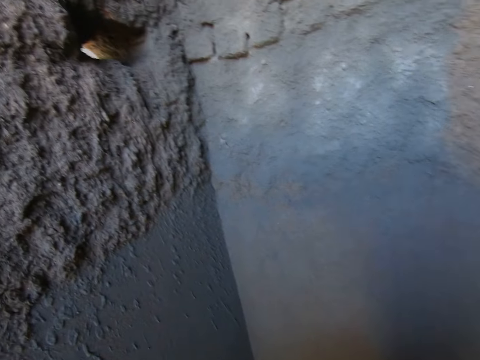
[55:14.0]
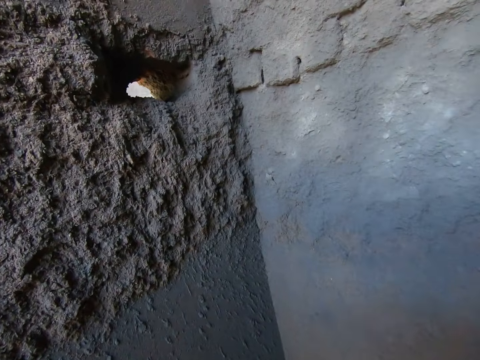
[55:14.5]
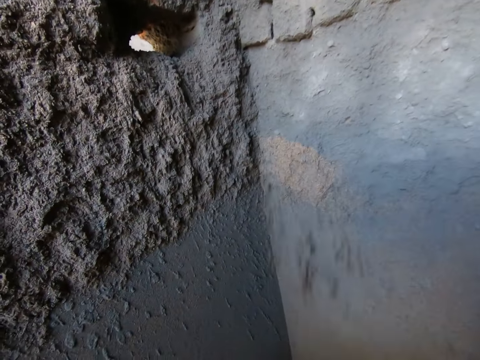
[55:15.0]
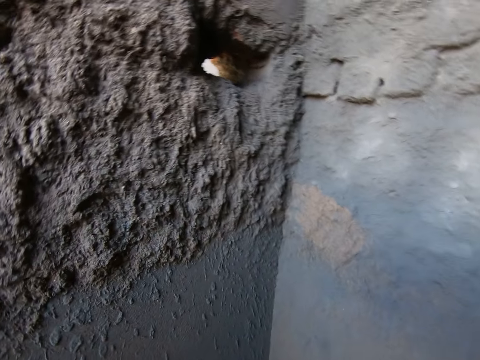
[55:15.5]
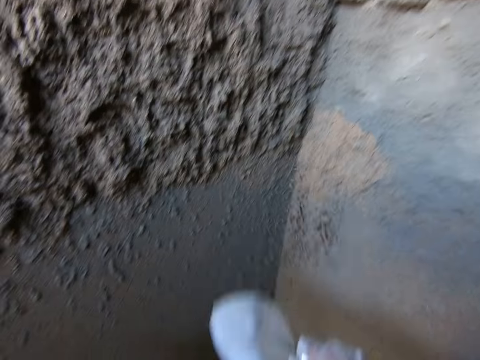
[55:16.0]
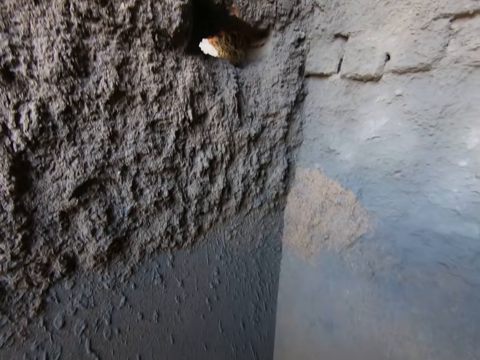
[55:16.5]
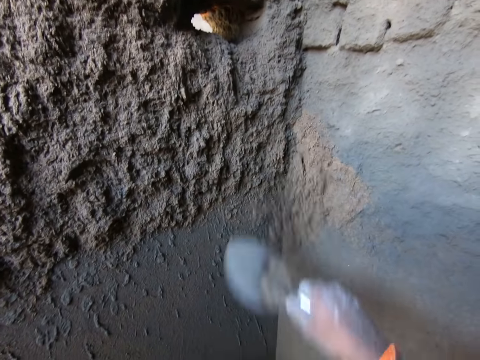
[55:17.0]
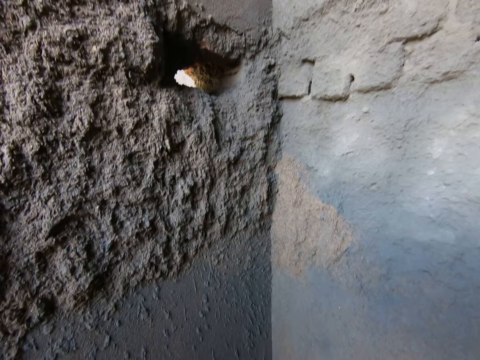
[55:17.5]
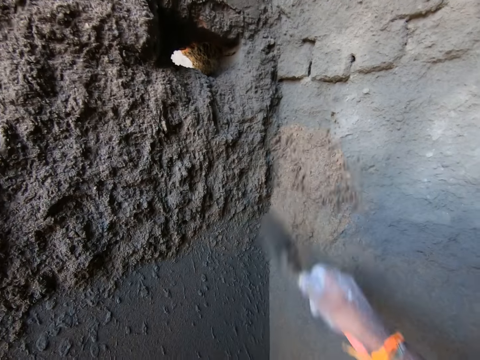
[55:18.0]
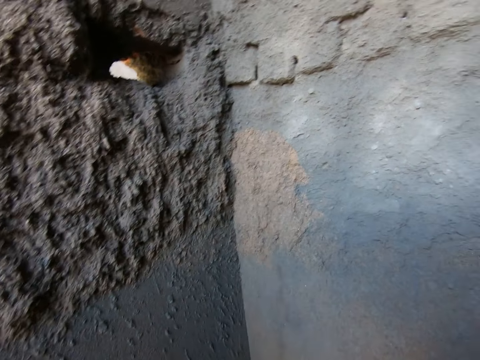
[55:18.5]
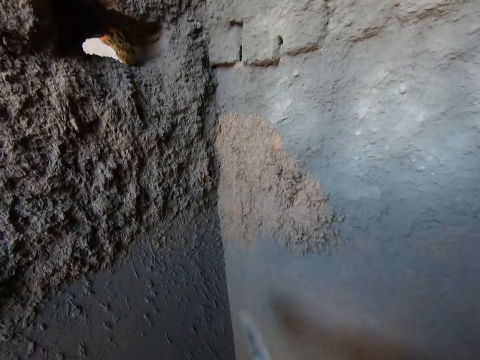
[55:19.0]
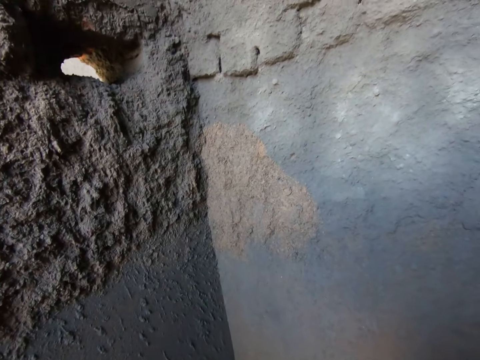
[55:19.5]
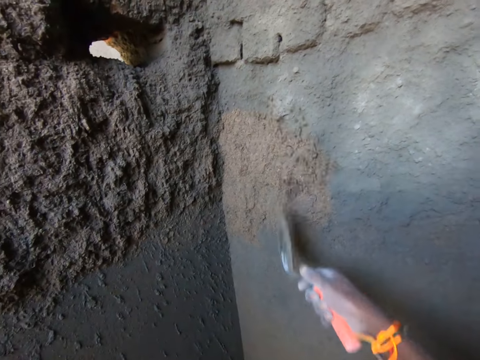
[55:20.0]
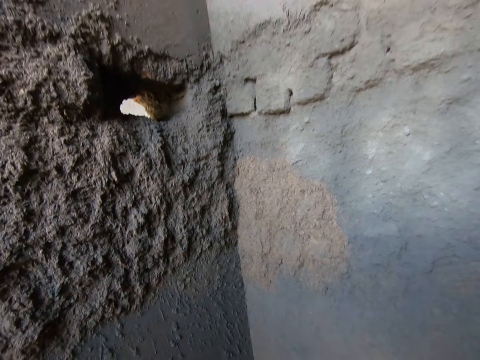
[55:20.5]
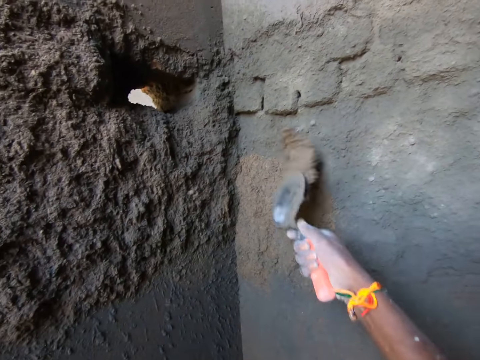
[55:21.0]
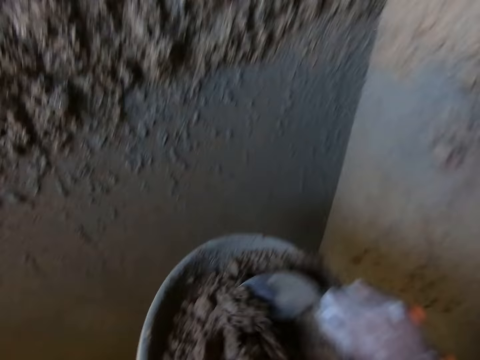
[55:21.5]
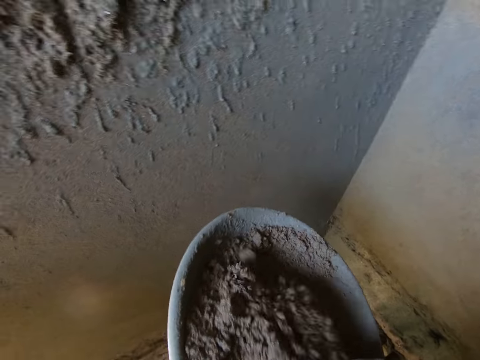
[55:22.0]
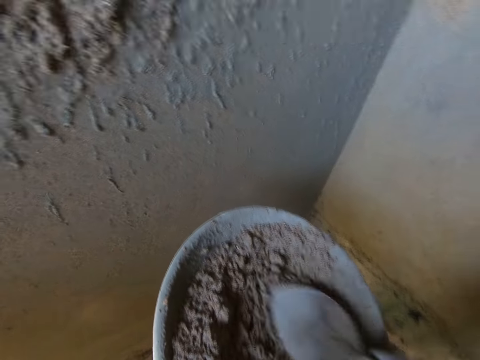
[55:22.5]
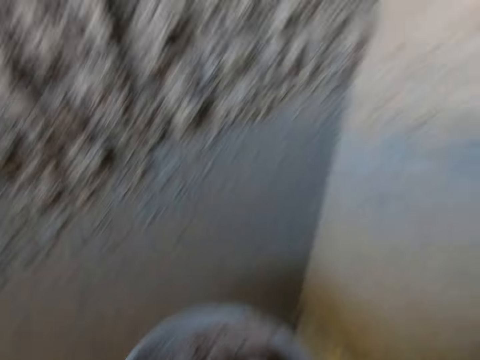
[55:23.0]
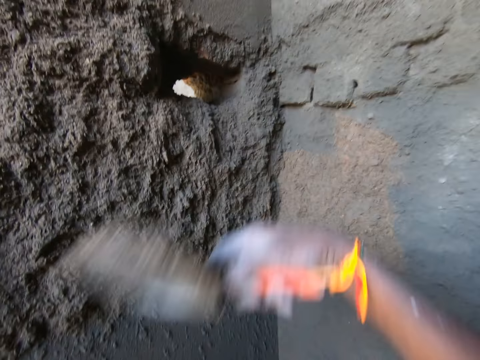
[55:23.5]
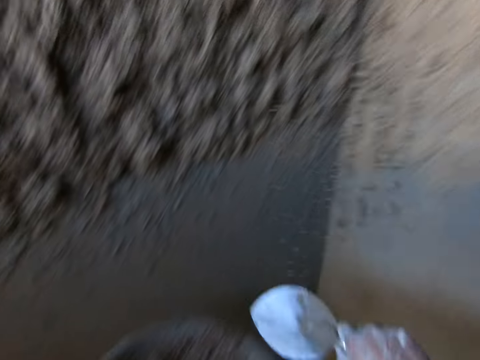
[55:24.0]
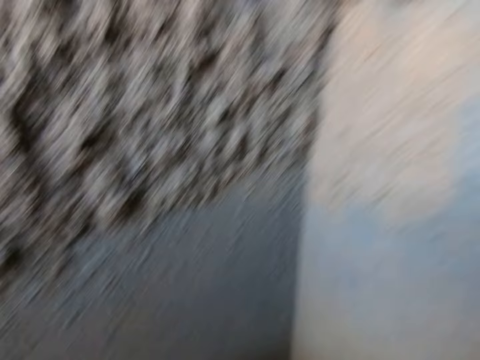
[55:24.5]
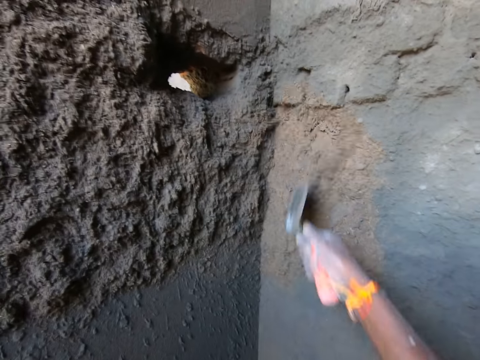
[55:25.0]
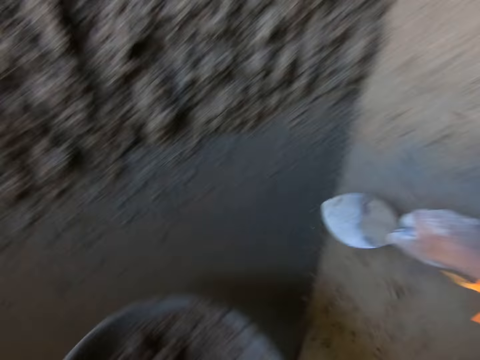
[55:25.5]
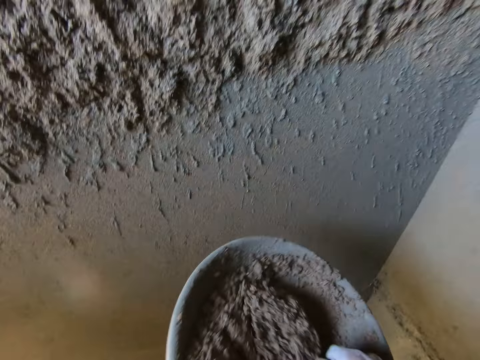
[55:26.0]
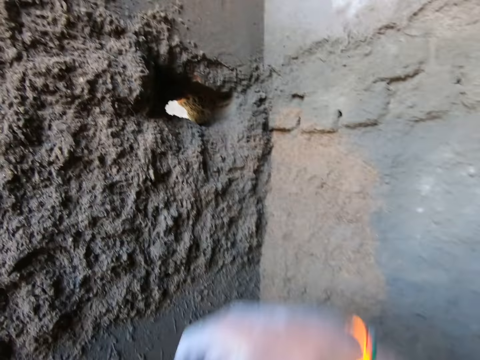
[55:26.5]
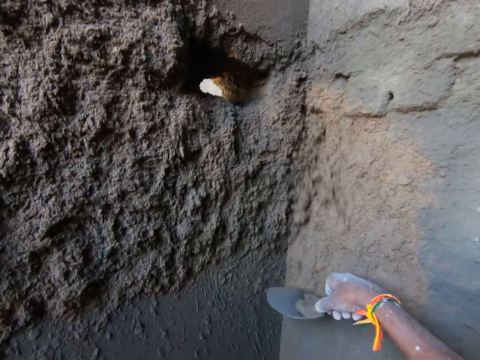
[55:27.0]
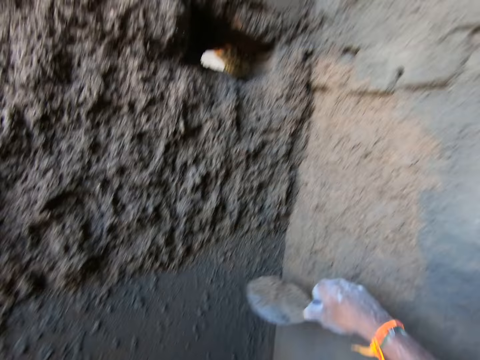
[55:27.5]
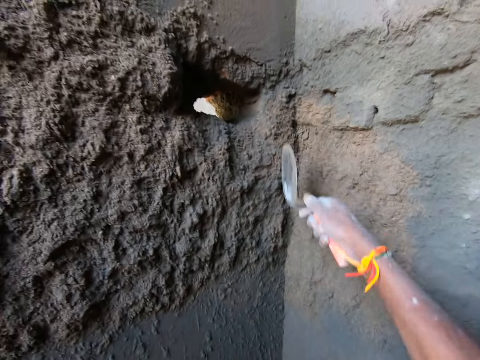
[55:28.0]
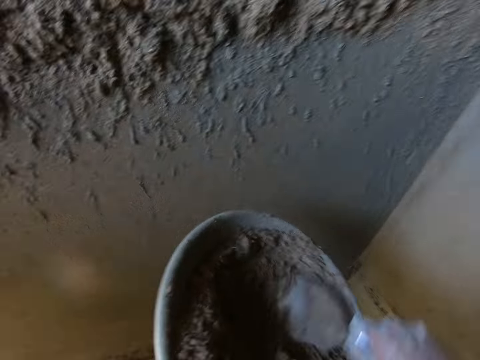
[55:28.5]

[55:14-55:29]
The camera wearer pours the sand on the wall with the trowel in his right hand. He packs the sand from the head pan with the trowel in his right hand. He pours the sand on the wall with the trowel in his right hand. He packs the sand from the head pan with the trowel in his right hand. He pours the sand on the wall with the trowel in his right hand. He packs the sand from the head pan with the trowel in his right hand. He pours the sand on the wall with the trowel in his right hand. He packs the sand from the head pan with the trowel in his right hand. He pours the sand on the wall with the trowel in his right hand. He packs the sand from the head pan with the trowel in his right hand. He pours the sand on the wall with the trowel in his right hand. He packs the sand from the head pan with the trowel in his right hand. He pours the sand on the wall with the trowel in his right hand. He mixes the sand in the head pan on the bamboo scaffolding with the trowel in his right hand. He looks at the head pan. He packs the sand from the head pan with the trowel in his right hand. He looks at the wall. He pours the sand on the wall with the trowel in his right hand. He packs the sand from the head pan with the trowel in his right hand. He looks at the head pan. He pours the sand on the wall with the trowel in his right hand. He looks at the wall. He packs the sand from the head pan with the trowel in his right hand. He looks at the head pan. He pours the sand on the wall with the trowel in his right hand. He looks at the wall. He snatches the sand from the wall with the trowel in his right hand. He pours the sand on the wall with the trowel in his right hand. He packs the sand from the head pan with the trowel in his right hand. He looks at the head pan.

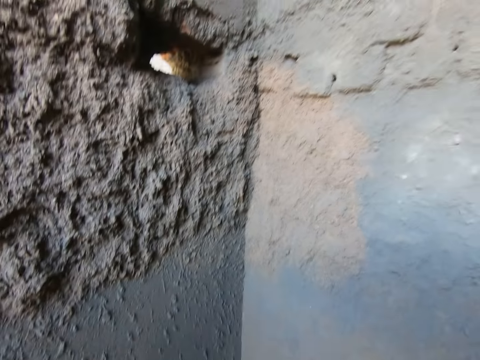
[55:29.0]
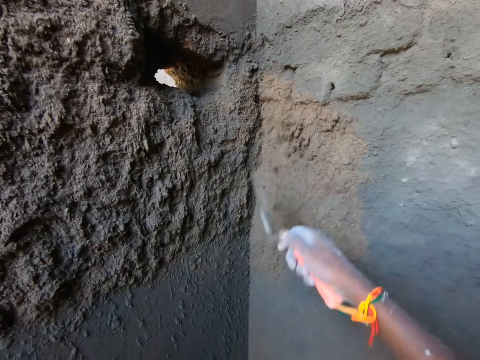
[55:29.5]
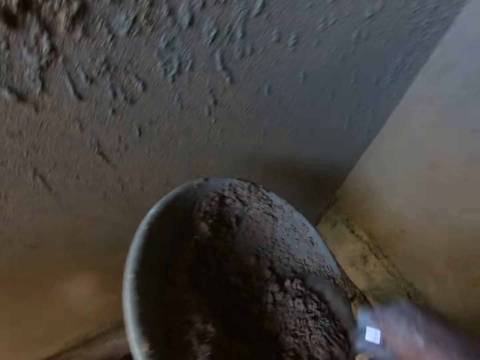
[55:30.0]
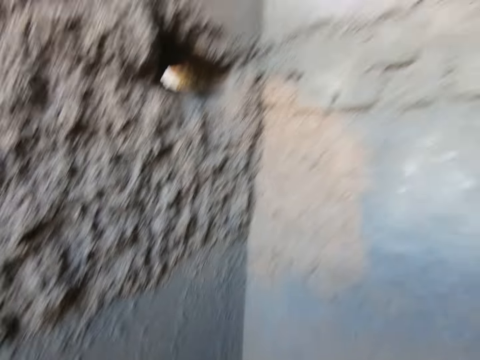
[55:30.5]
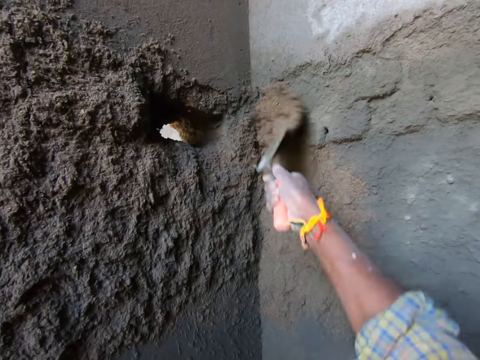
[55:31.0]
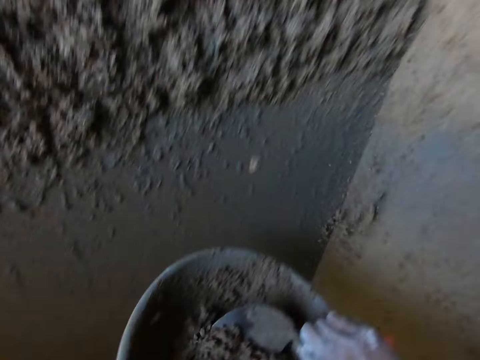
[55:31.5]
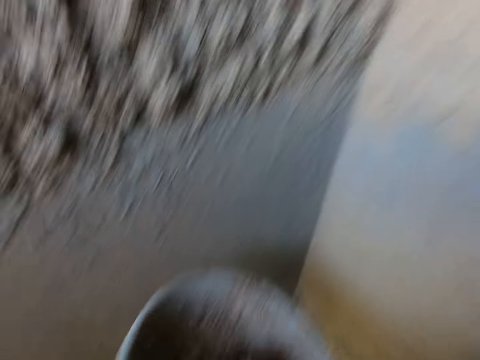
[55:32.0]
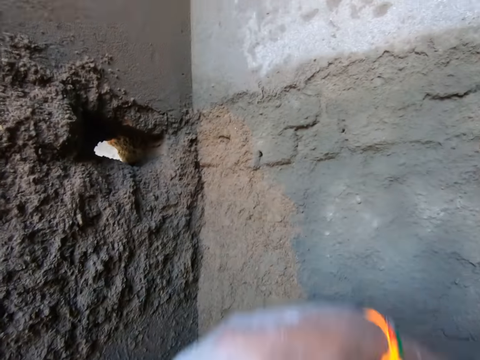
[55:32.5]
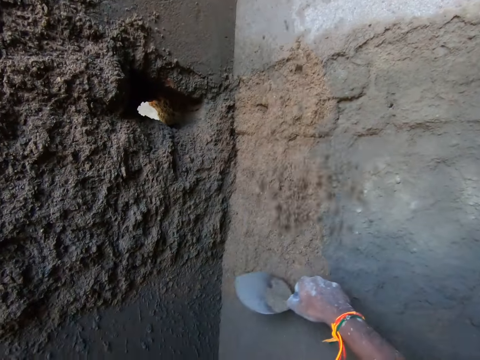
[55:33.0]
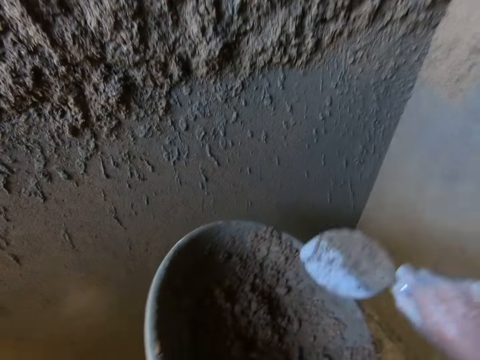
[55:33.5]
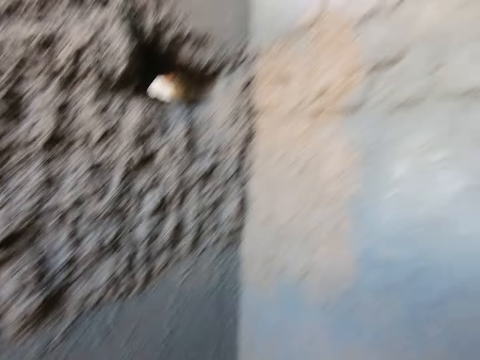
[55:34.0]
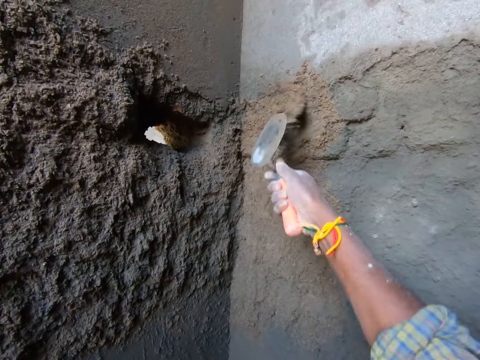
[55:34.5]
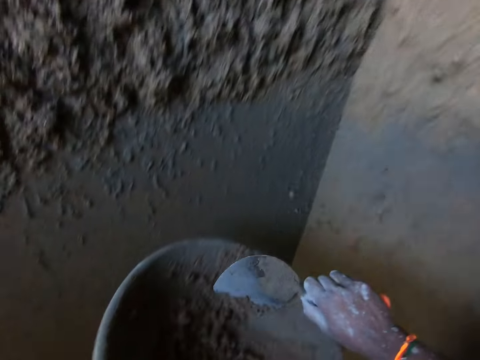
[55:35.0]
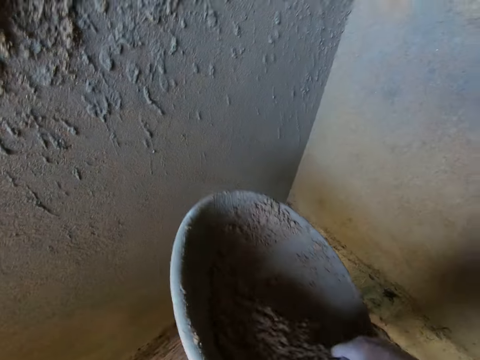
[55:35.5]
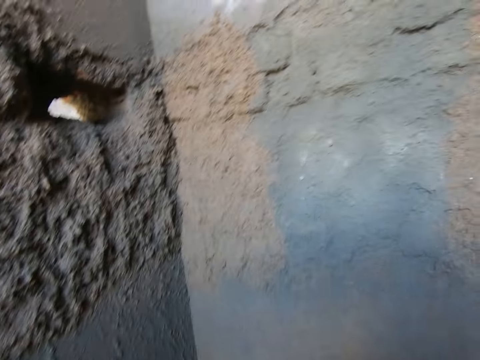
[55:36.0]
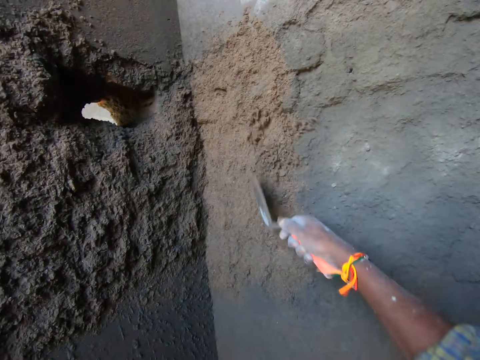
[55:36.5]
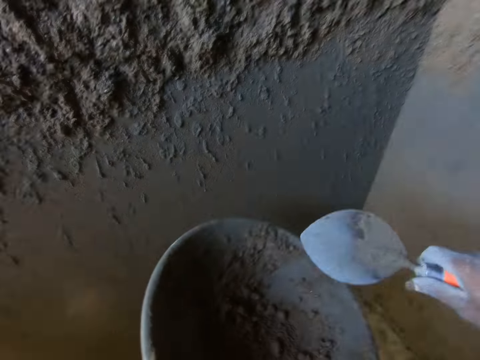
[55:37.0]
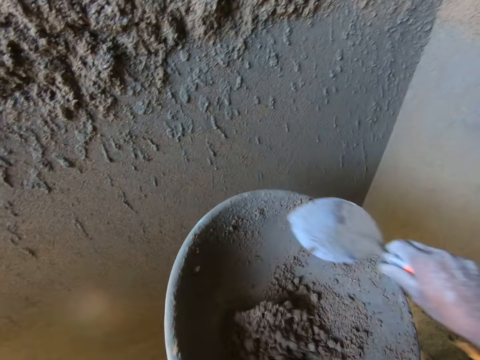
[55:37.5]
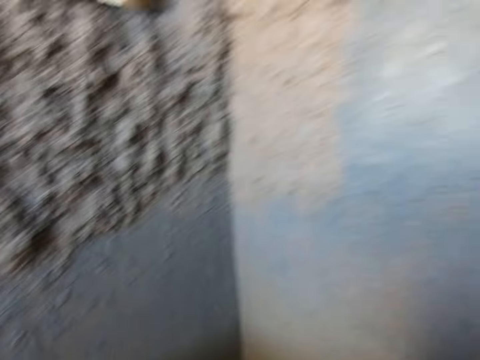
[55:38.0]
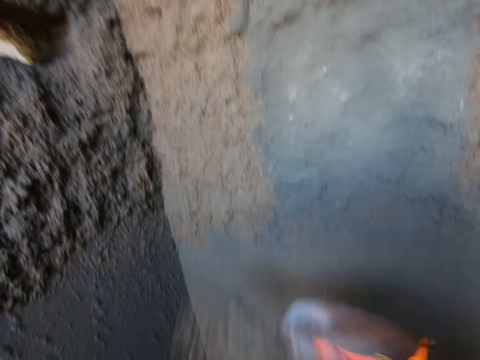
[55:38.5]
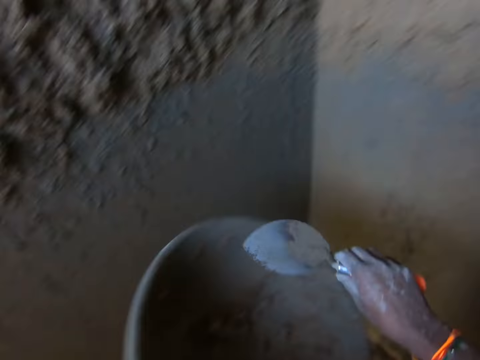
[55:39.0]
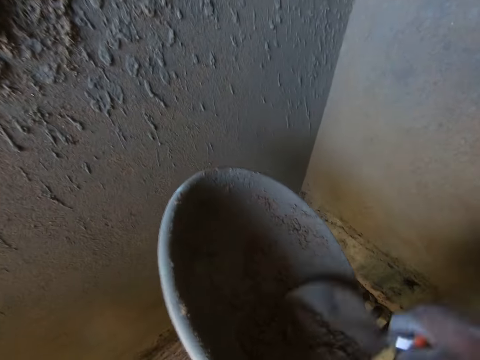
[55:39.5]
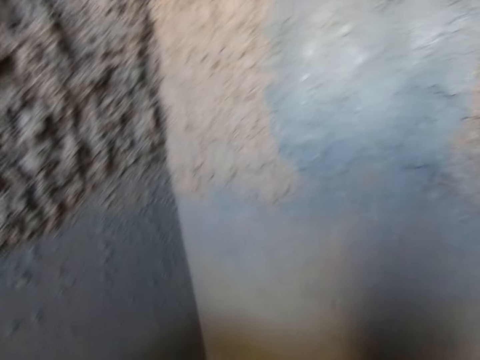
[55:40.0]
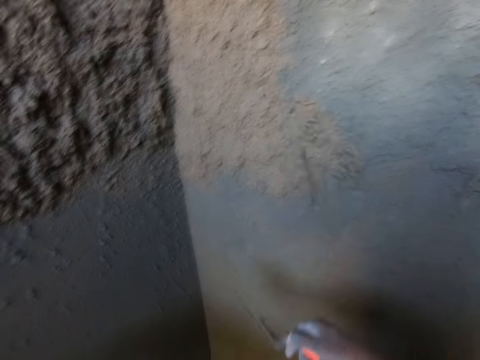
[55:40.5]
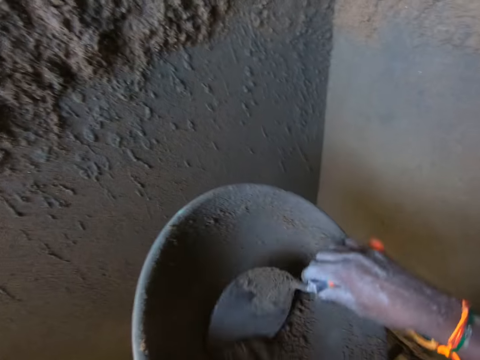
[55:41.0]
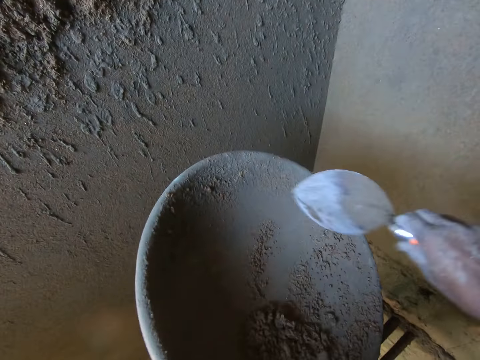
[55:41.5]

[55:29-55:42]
The camera wearer looks at the wall. He pours the sand on the wall with the trowel in his right hand. He packs the sand from the head pan with the trowel in his right hand. He looks at the head pan. He pours the sand on the wall with the trowel in his right hand. He looks at the wall. He packs the sand from the head pan with the trowel in his right hand. He looks at the head pan and looks at the wall. He pours the sand on the wall with the trowel in his right hand. He snatches the sand from the wall with the trowel in his right hand. He pours the sand in the head pan with the trowel in his right hand. He packs the sand from the head pan with the trowel in his right hand. He looks at the head pan. He pours the sand on the wall with the trowel in his right hand. He packs the sand from the head pan with the trowel in his right hand. He looks at the wall. He pours the sand on the wall with the trowel in his right hand. He packs the sand from the head pan with the trowel in his right hand. He looks at the head pan and looks at the wall. He pours the sand on the wall with the trowel in his right hand. He packs the sand from the head pan with the trowel in his right hand. He looks at the head pan and looks at the wall. He pours the sand on the wall with the trowel in his right hand. He looks at the head pan. He scrapes the head pan with the trowel in his right hand. He packs the sand from the head pan with the trowel in his right hand.
